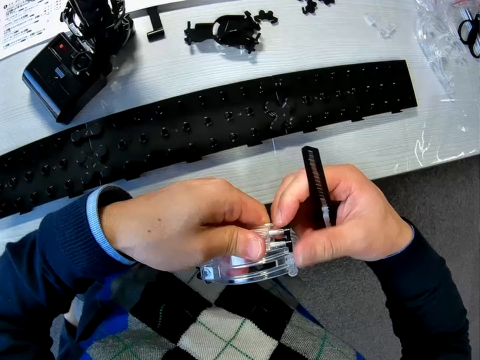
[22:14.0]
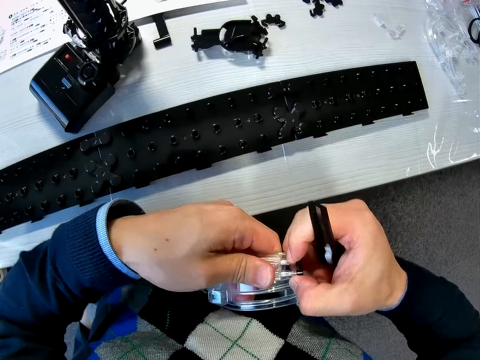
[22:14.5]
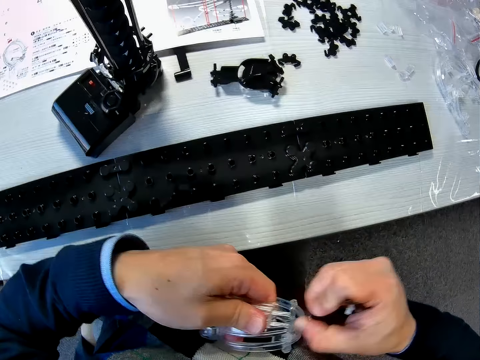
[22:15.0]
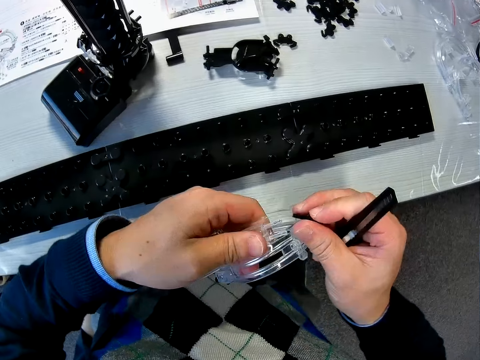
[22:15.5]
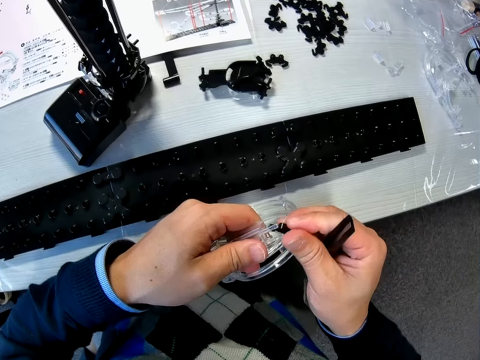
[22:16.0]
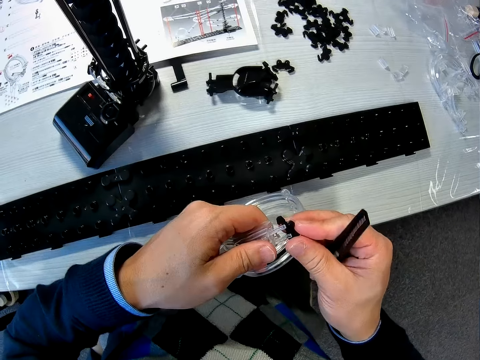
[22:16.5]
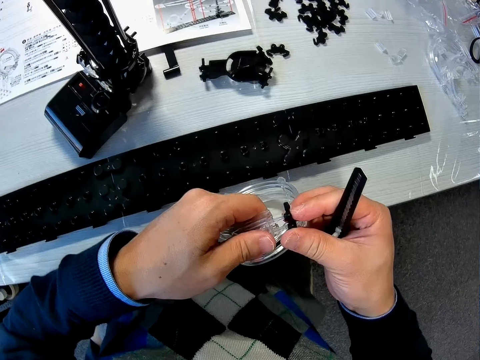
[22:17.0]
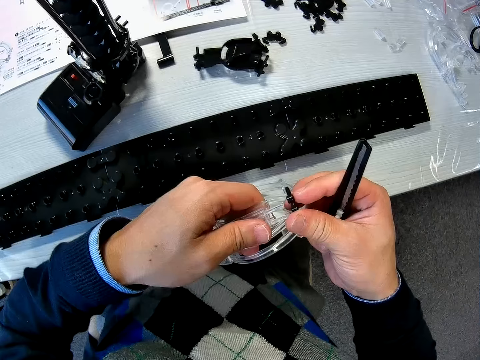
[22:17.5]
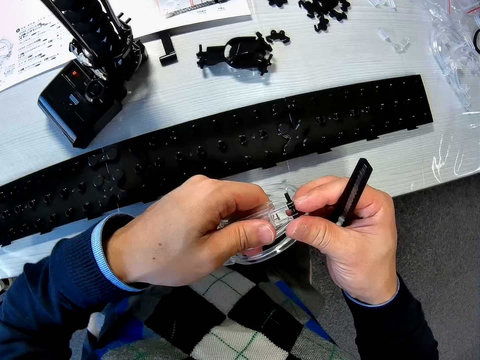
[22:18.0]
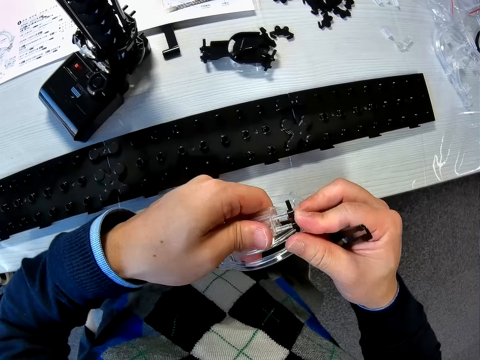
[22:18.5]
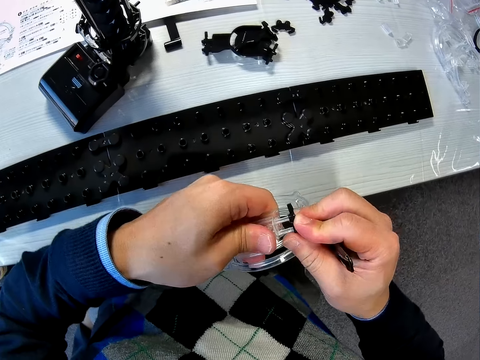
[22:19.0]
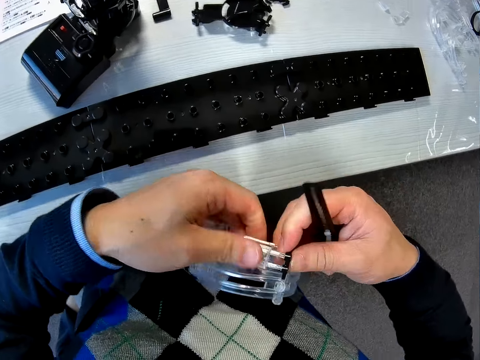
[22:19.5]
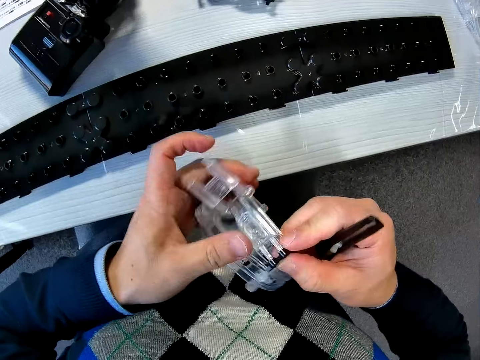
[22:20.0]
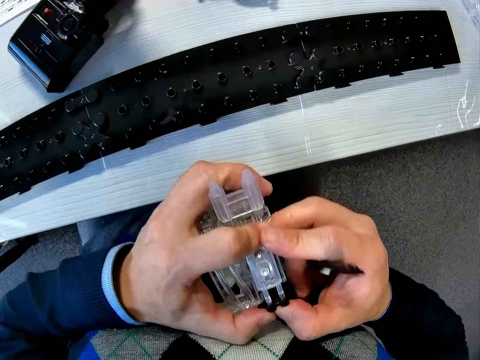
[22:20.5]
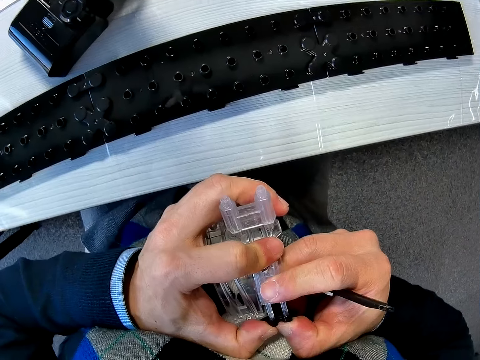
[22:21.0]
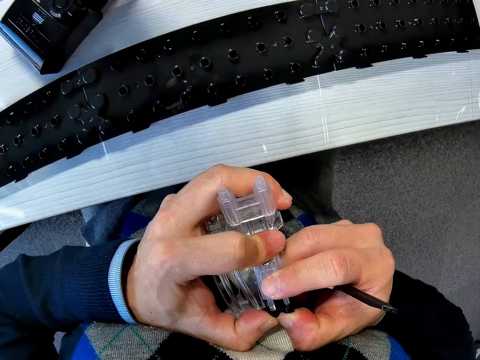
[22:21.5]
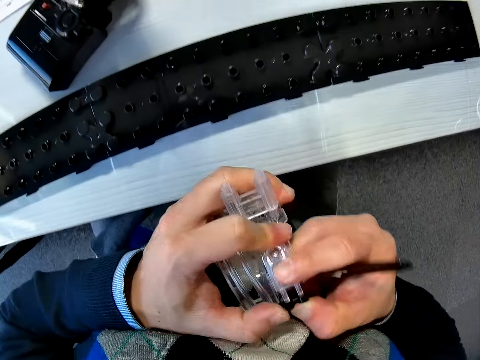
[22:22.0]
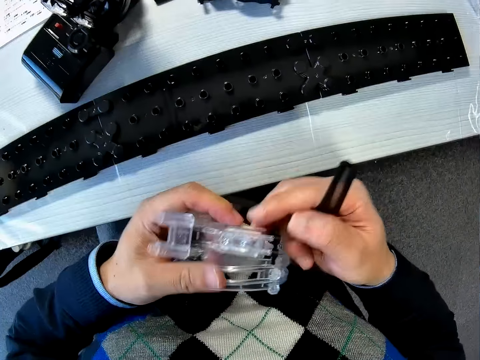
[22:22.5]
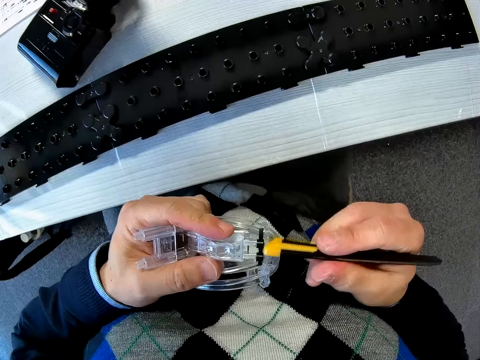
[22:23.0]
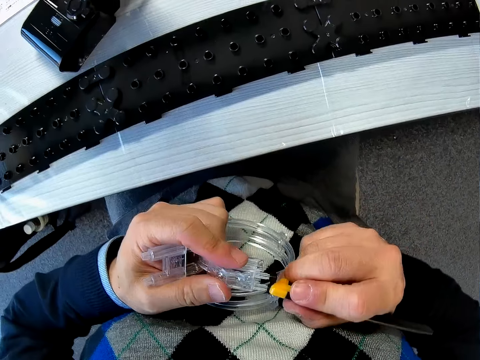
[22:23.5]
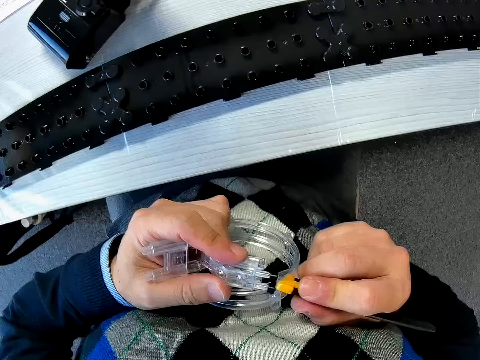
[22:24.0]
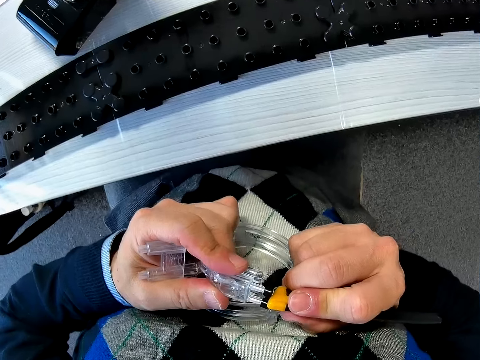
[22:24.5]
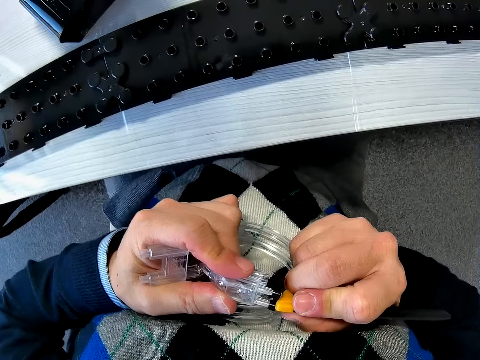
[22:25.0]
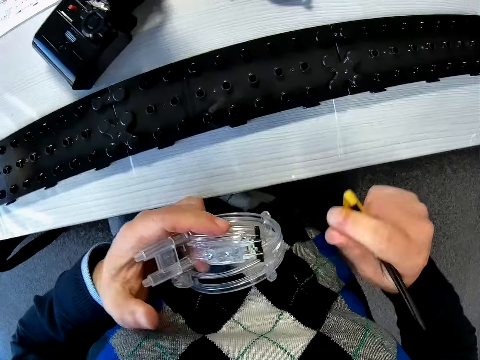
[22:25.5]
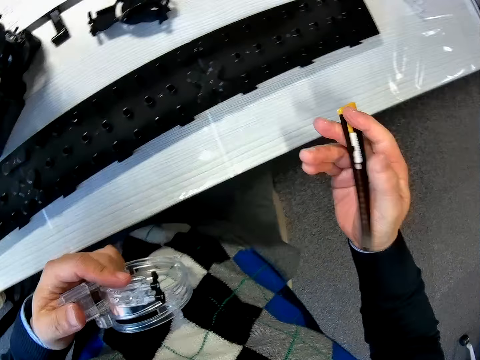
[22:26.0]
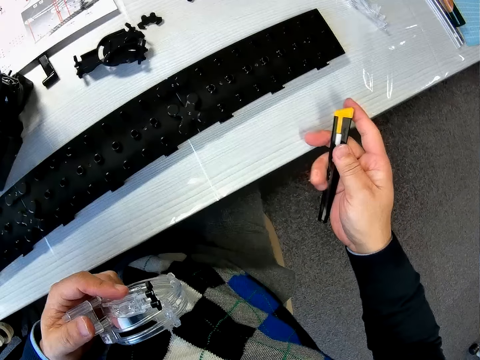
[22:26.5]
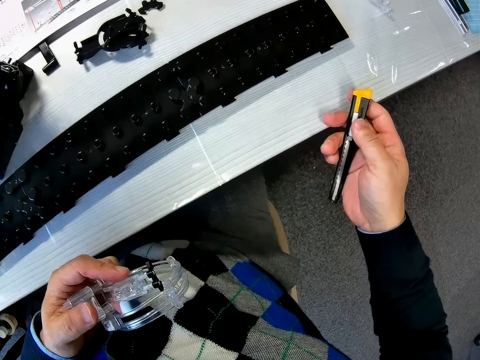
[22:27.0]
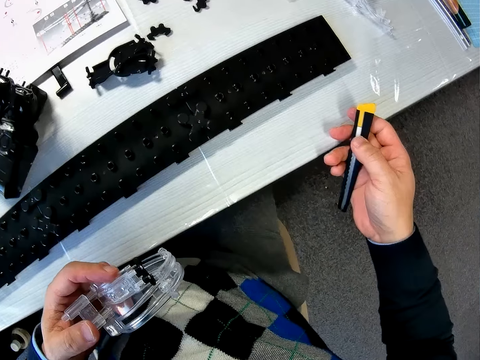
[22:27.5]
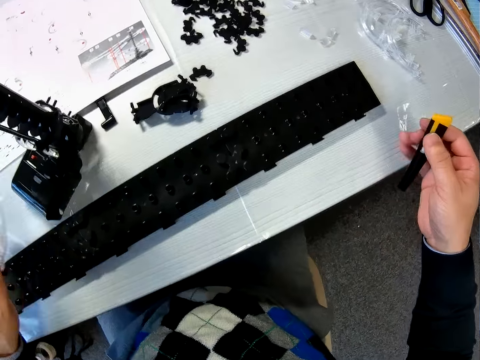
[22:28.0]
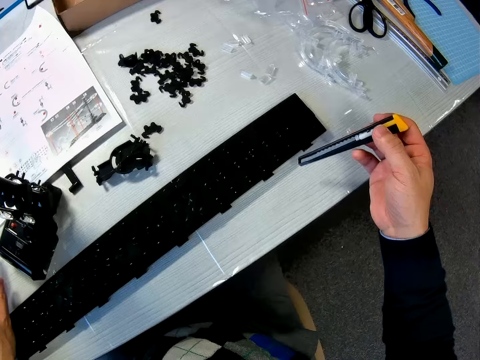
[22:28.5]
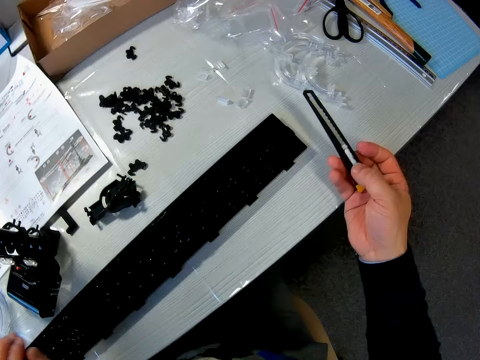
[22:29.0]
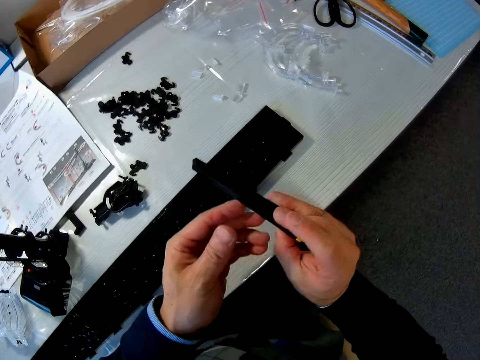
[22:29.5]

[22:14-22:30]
The camera wearer removes the black part from the joined marble roller coaster parts with his right hand. He re-fixes the black marble roller coaster part with the white part together with both hands. He presses the marble roller coaster parts with the bottom of the cutter. He tightens the rail stand on the loop part. He looks at the cutter knife. He moves his left hand to the left. He puts away the loop part.

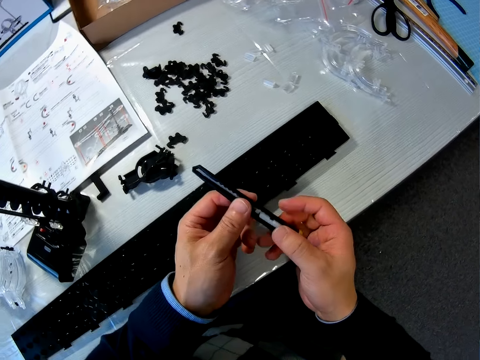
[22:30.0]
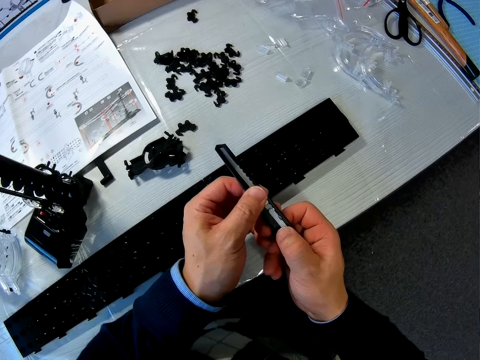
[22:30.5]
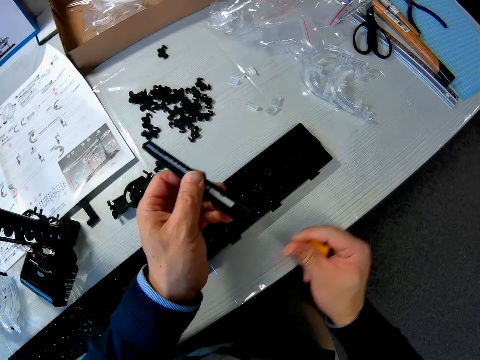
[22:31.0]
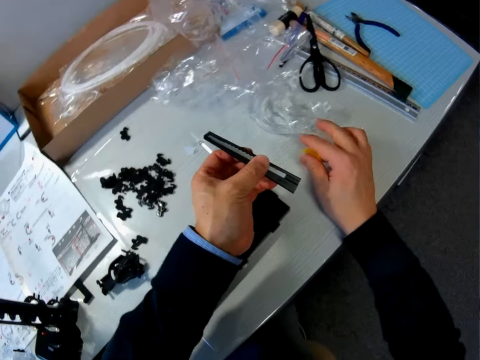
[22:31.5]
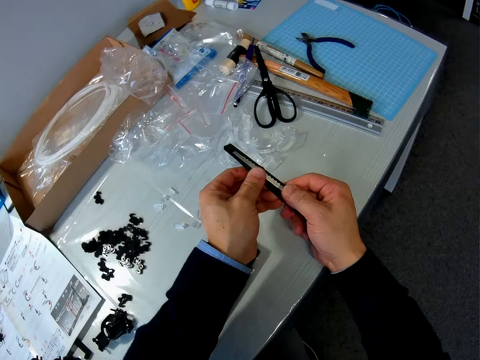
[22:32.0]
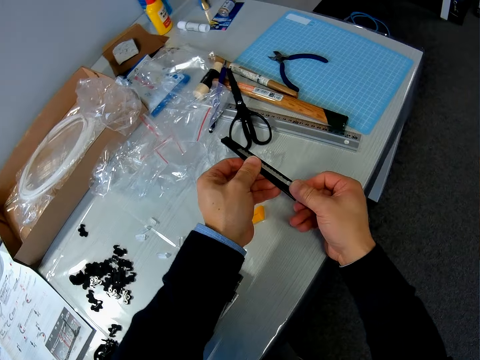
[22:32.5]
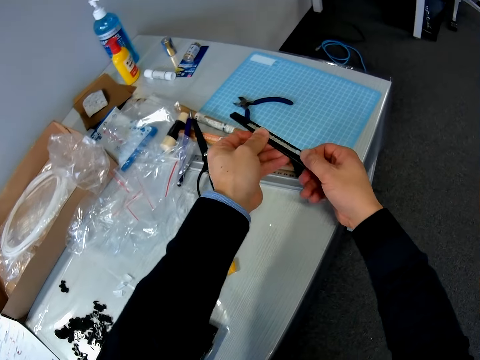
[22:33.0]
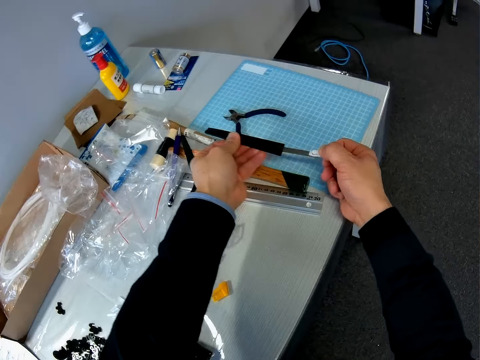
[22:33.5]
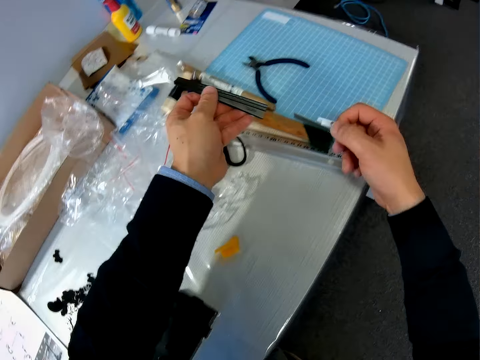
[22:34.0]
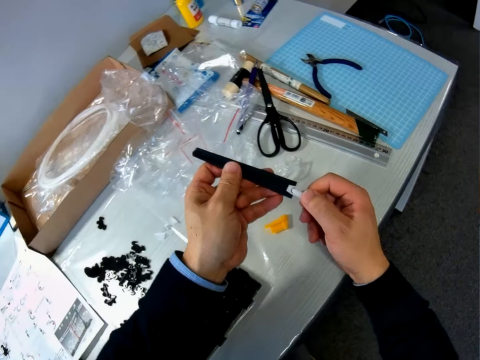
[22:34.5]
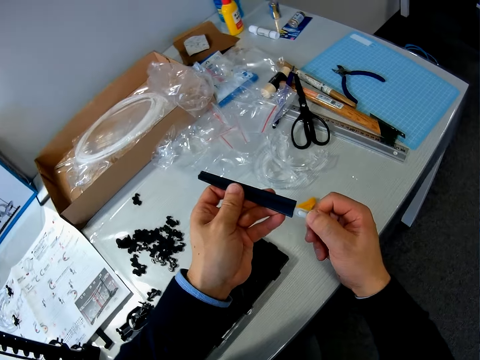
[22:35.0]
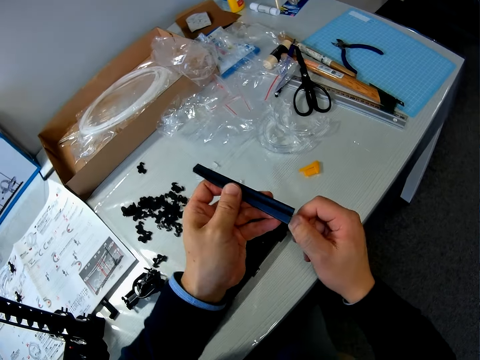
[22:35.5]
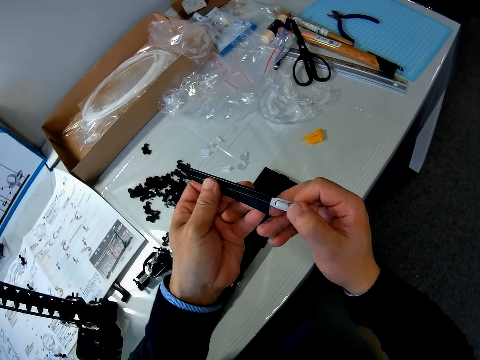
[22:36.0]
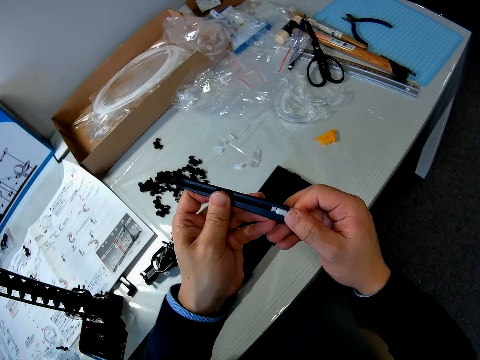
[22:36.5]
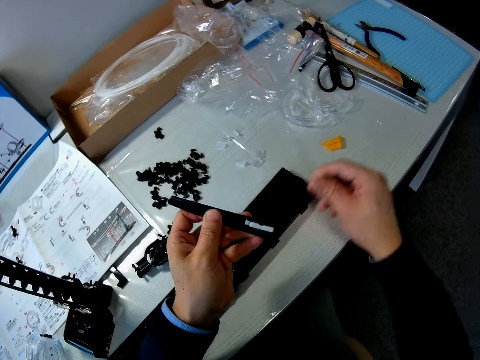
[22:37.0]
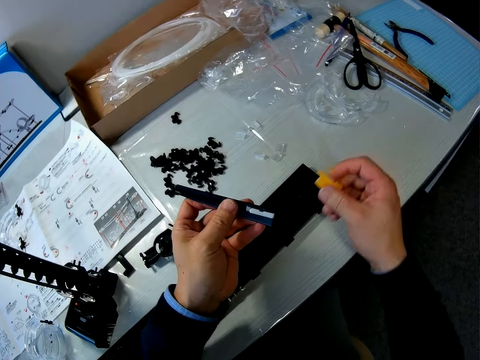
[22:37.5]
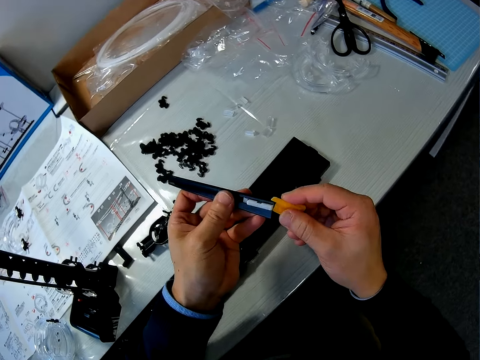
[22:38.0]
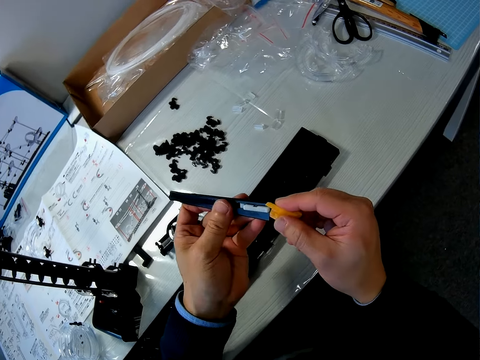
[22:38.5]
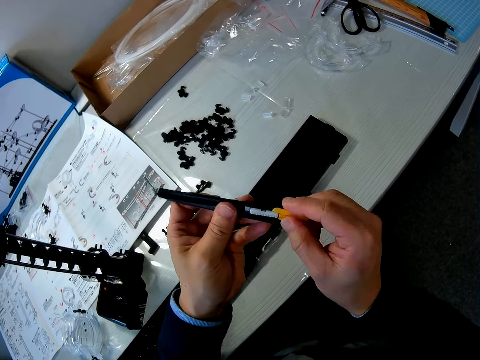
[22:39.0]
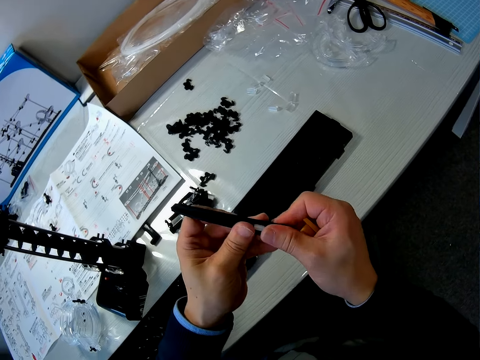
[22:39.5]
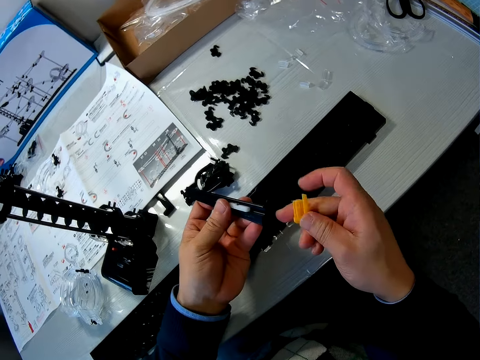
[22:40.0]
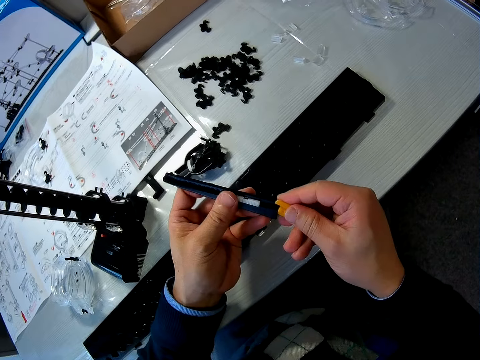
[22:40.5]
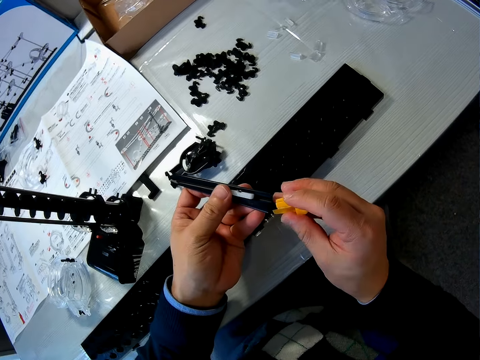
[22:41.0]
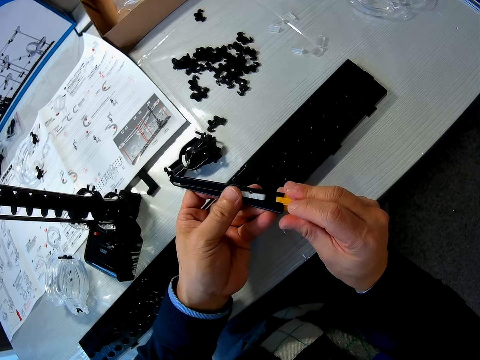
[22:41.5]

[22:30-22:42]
The camera wearer removes the bottom of the cutter or cutter knife cap with his right hand. He drops the bottom of the cutter on the table. He removes the blade from the cutter with his right hand. He drops the cutter's blade on the table. He fixes the bottom of the cutter back with his right hand. He picks up the cutter knife cap and puts on the cutter knife cap.
